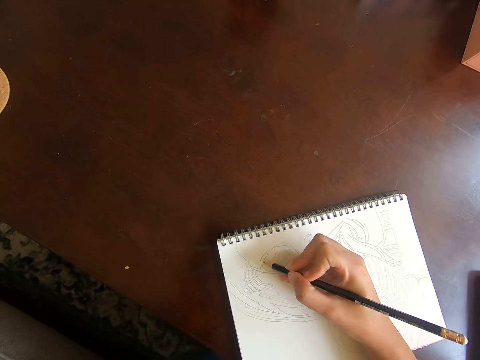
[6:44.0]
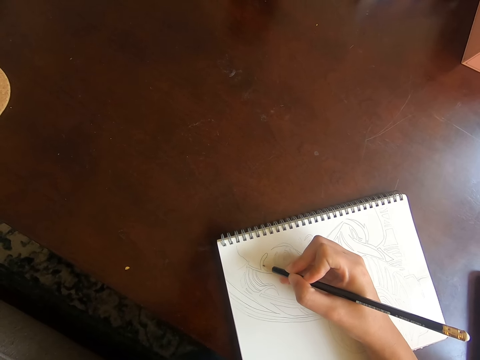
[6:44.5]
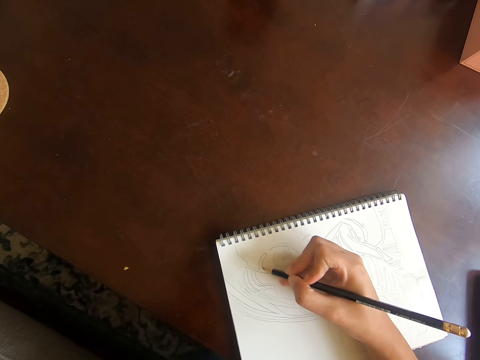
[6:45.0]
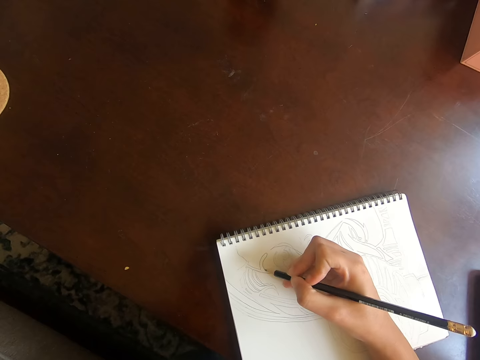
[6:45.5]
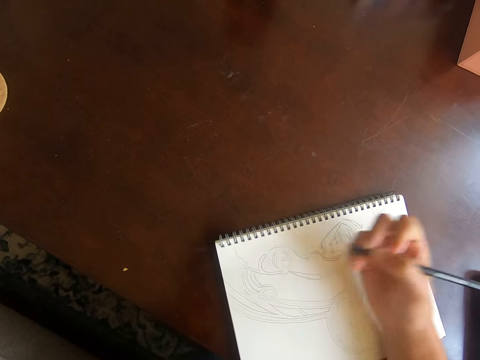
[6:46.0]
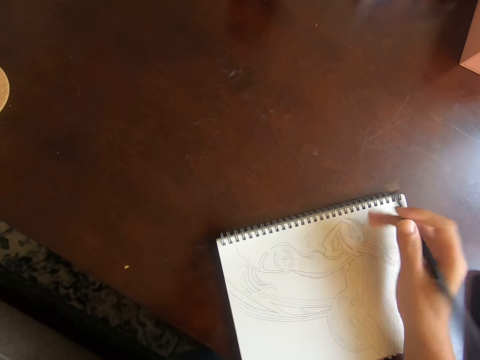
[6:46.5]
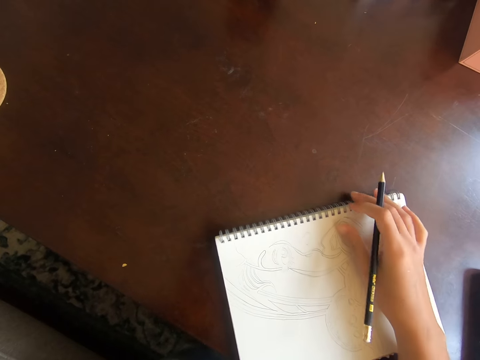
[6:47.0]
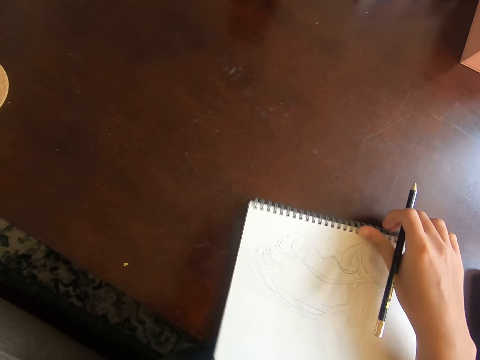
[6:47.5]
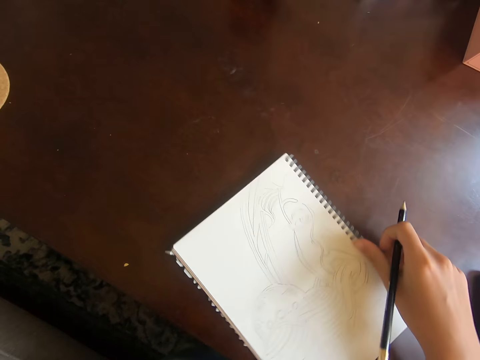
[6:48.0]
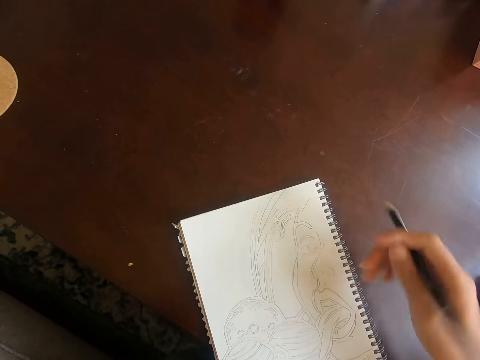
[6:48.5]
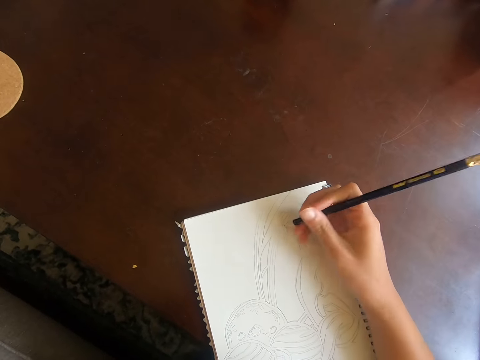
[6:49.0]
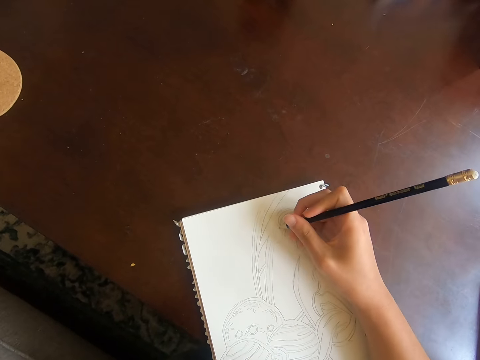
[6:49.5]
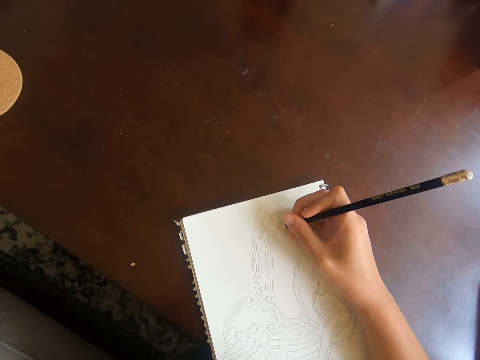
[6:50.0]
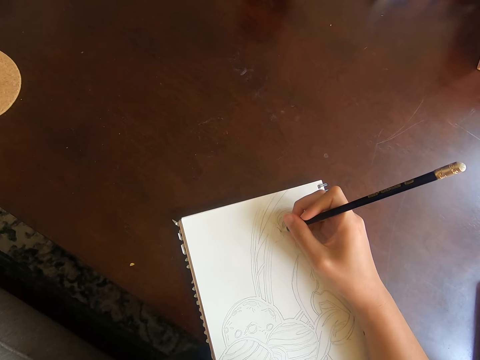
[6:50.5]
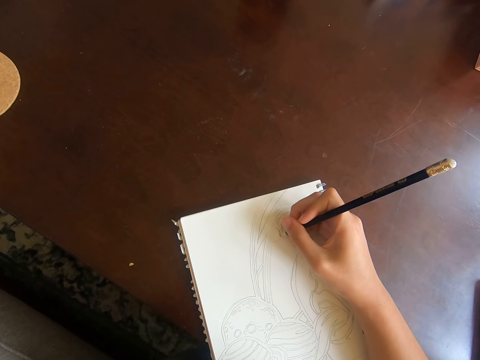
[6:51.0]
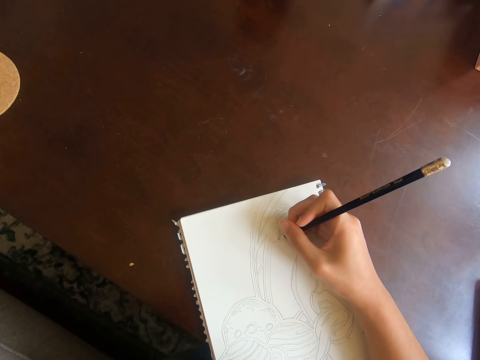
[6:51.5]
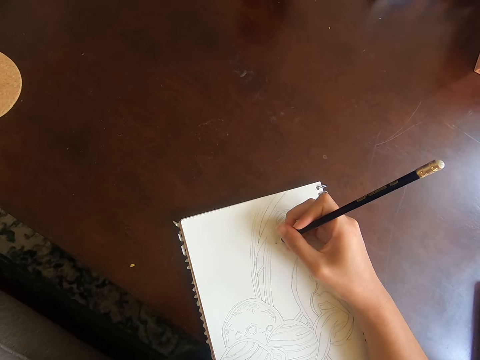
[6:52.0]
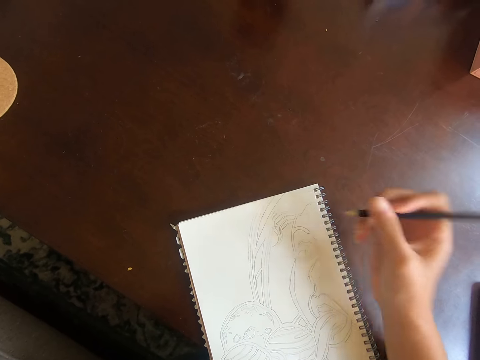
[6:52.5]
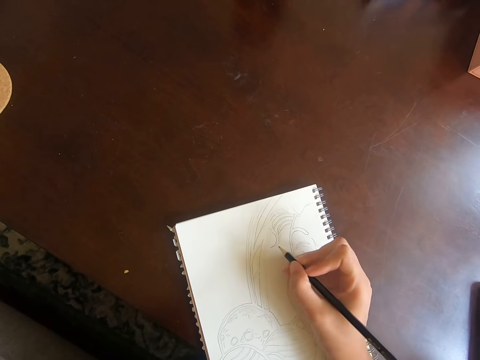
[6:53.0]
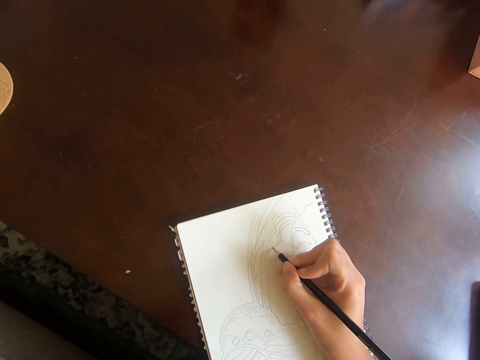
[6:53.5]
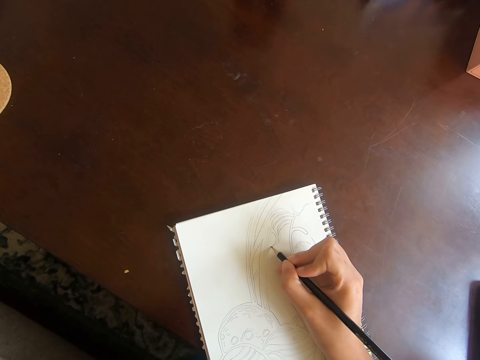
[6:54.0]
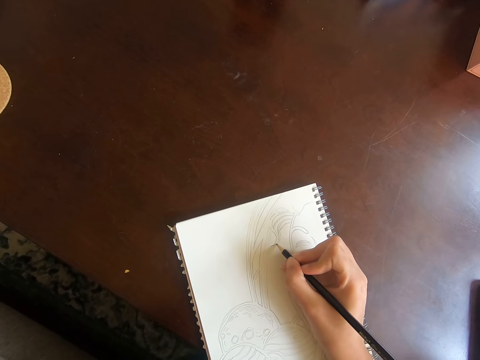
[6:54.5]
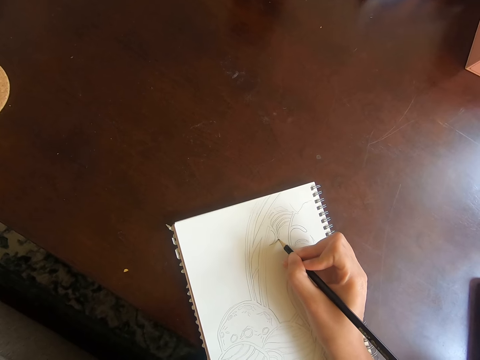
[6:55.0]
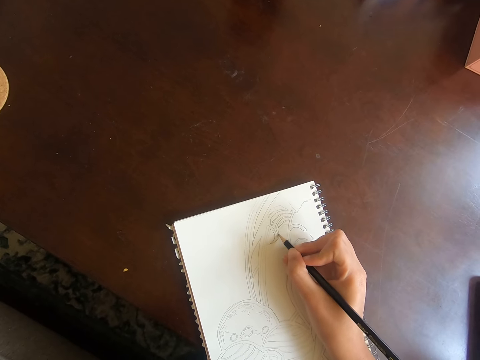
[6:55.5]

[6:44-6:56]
The camera wearer lifts a hand off the book. They rotate the book. They draw on the book.

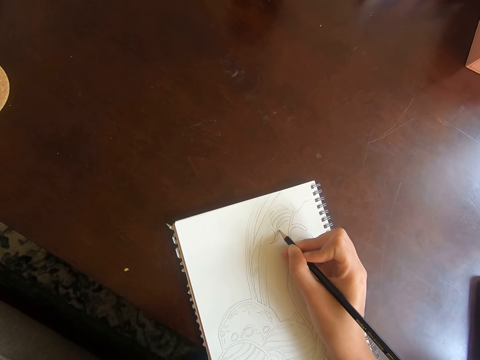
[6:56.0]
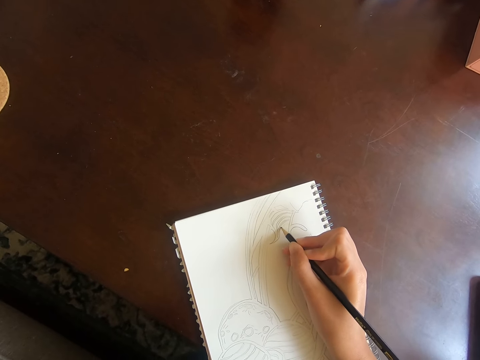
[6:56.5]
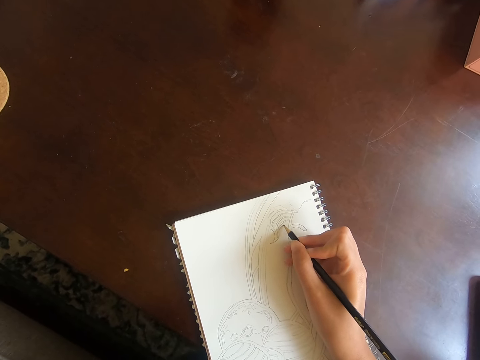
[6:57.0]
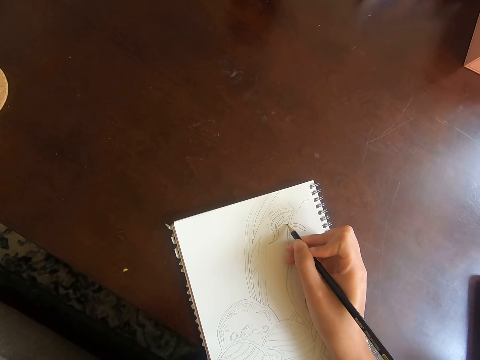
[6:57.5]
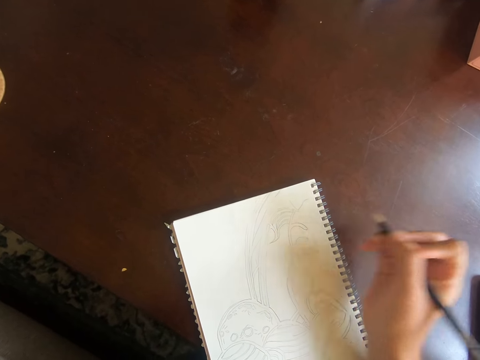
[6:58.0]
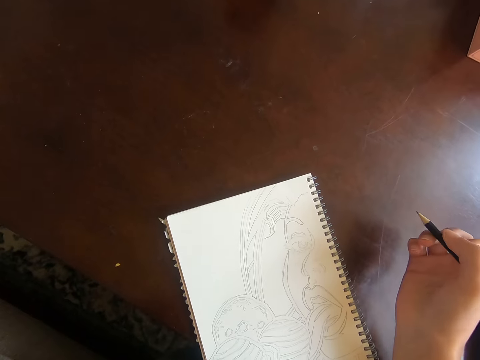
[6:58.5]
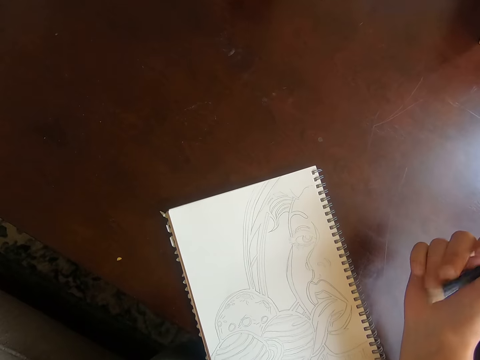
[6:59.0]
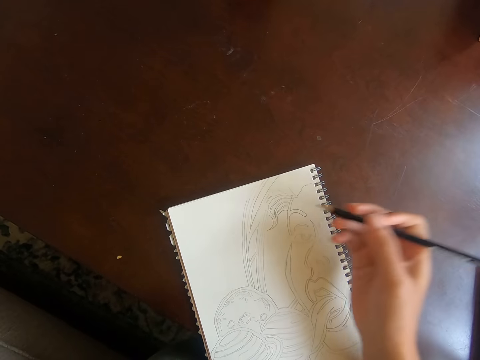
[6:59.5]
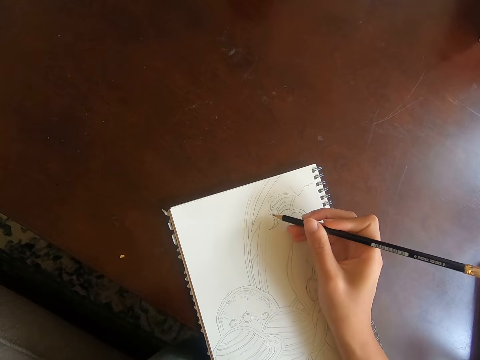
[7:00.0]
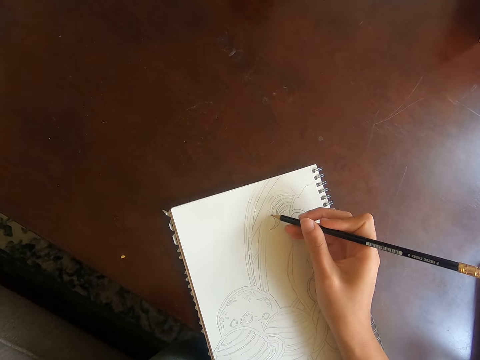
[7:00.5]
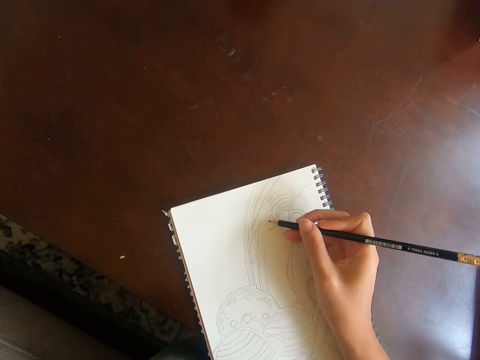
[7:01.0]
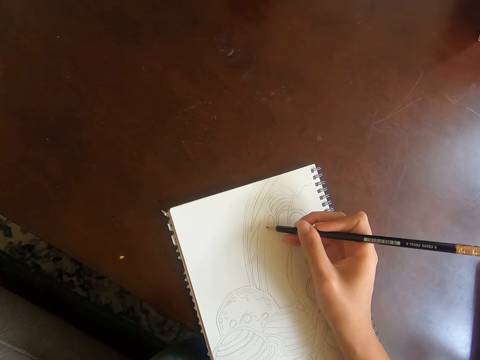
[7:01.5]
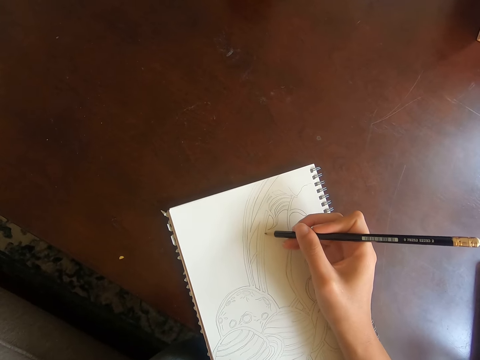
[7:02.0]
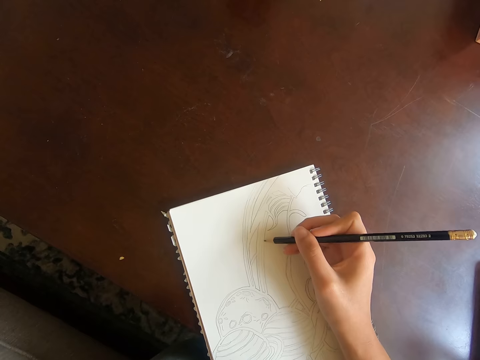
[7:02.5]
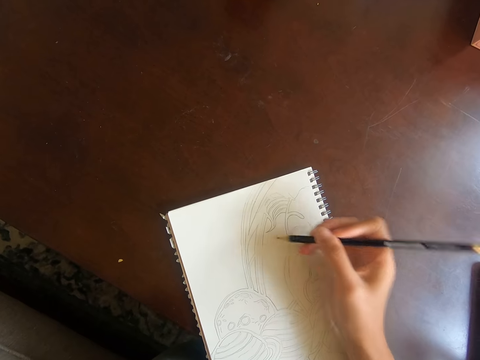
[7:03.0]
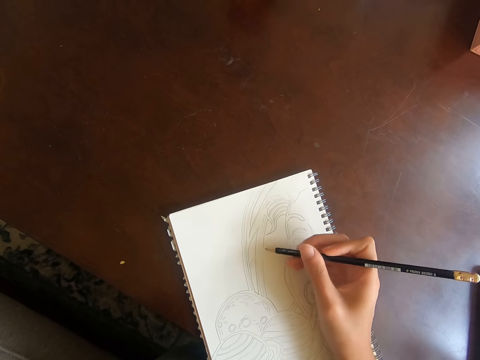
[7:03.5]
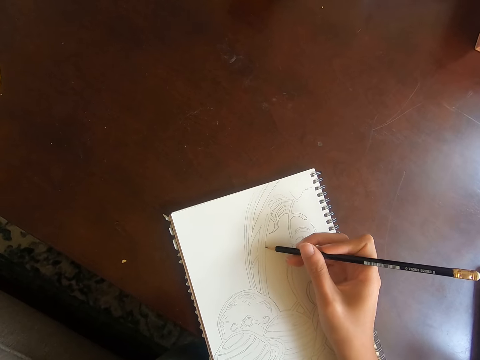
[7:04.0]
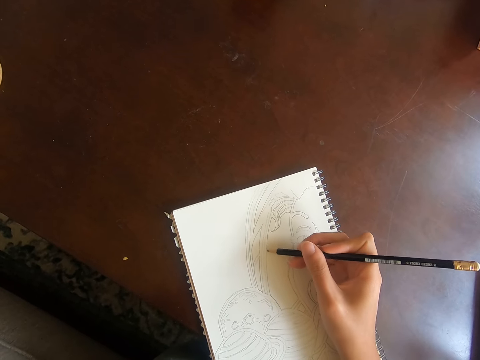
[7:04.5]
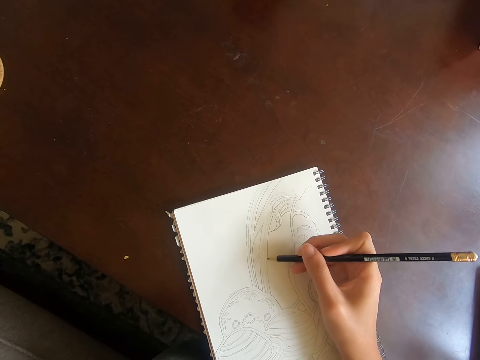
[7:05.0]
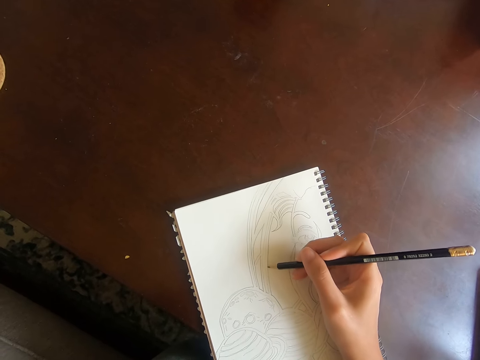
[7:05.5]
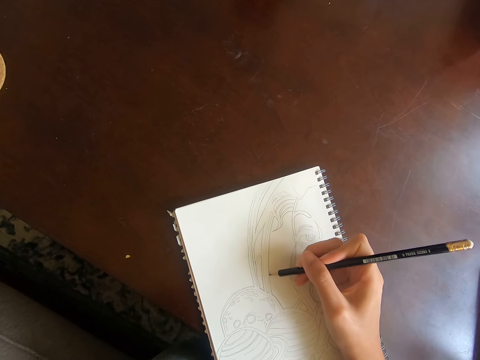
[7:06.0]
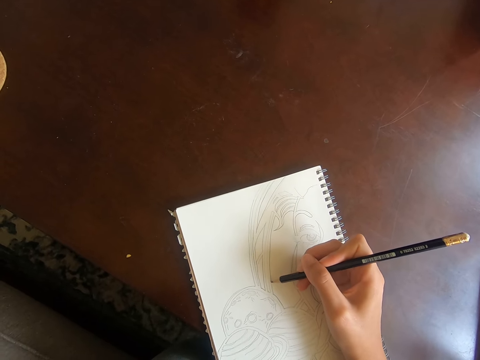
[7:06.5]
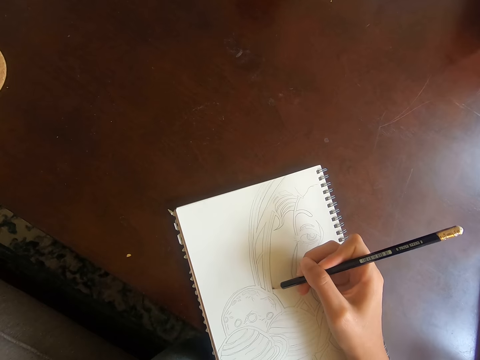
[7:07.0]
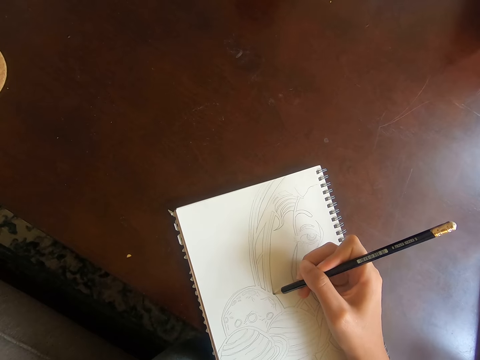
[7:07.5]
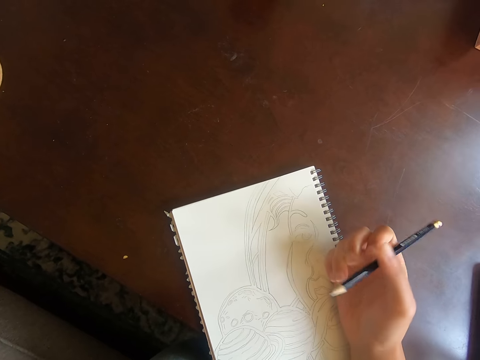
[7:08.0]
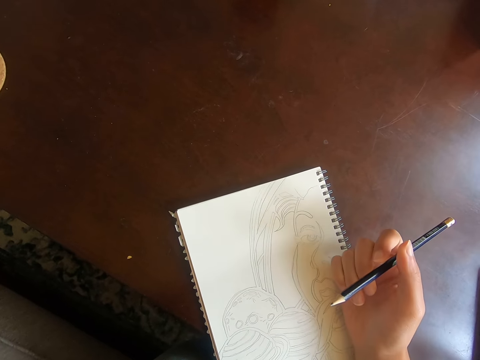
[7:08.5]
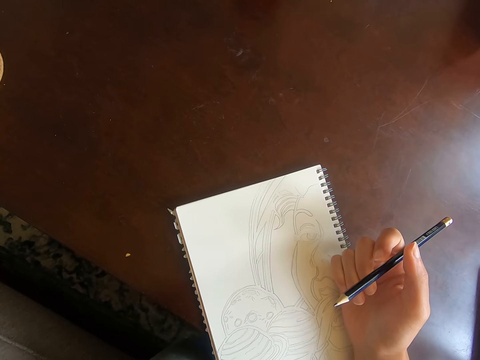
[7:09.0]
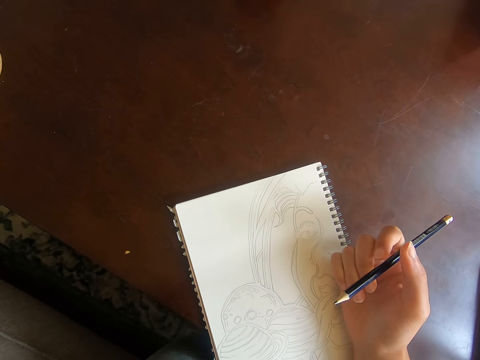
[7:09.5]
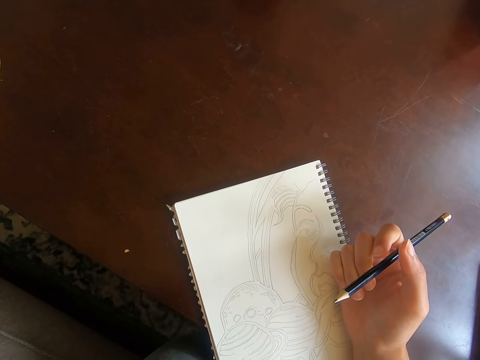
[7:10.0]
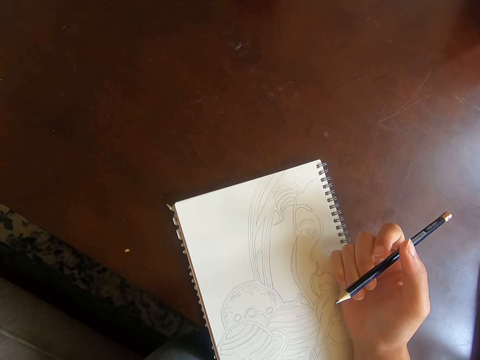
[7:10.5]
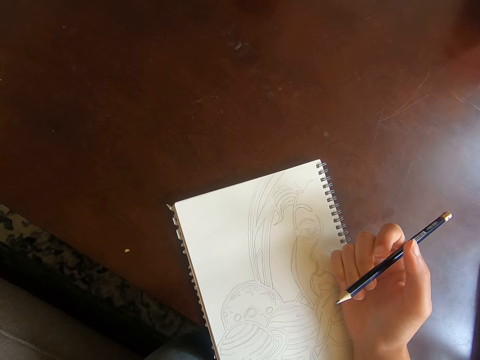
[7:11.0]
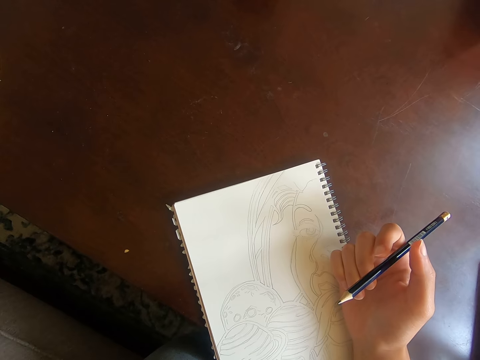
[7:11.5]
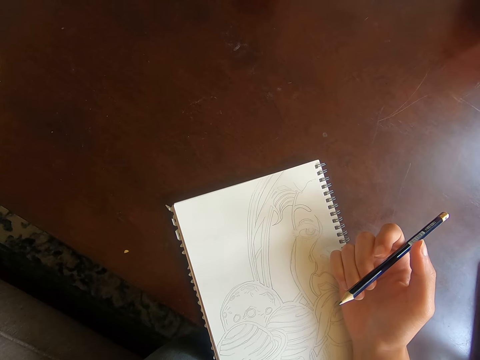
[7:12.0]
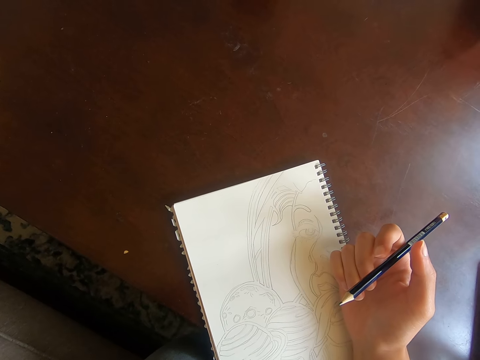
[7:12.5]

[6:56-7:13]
The camera wearer lifts a hand off the book. They draw on the book. They move the pencil off the drawing. They hold the pencil in the right hand on the book.
